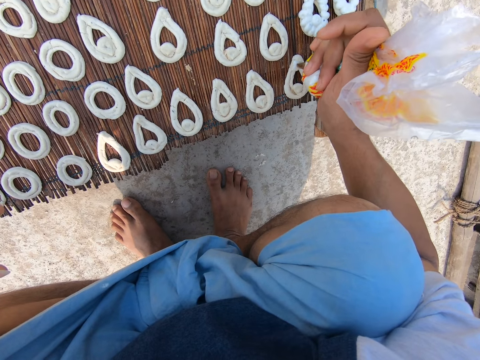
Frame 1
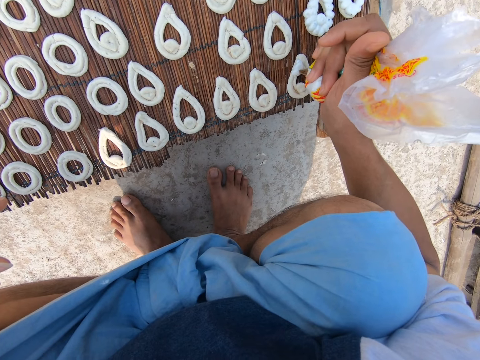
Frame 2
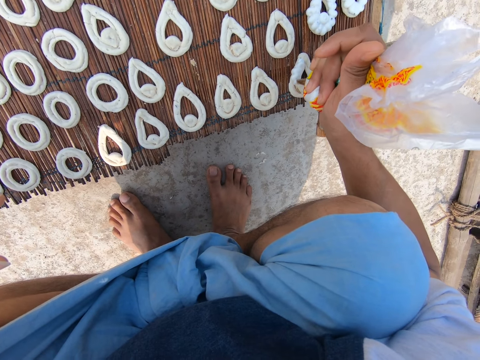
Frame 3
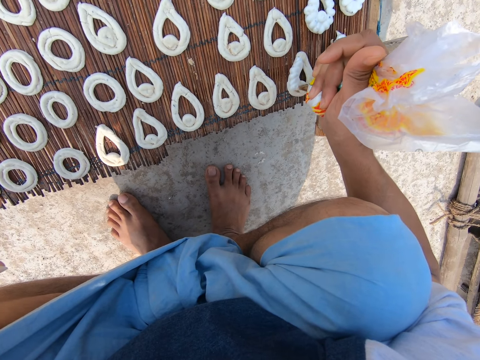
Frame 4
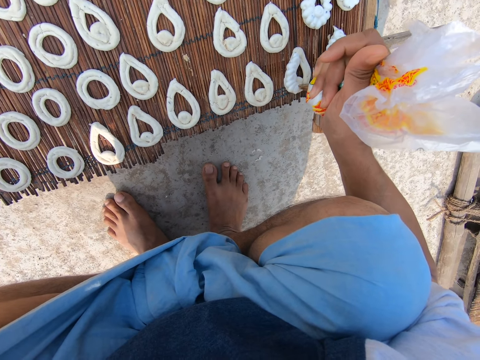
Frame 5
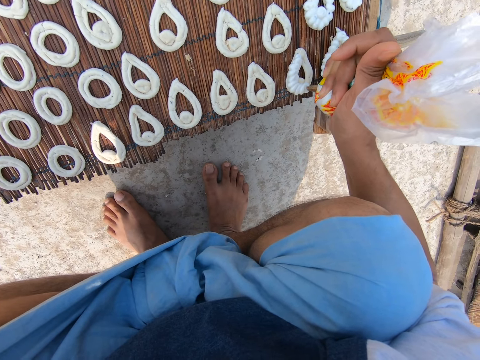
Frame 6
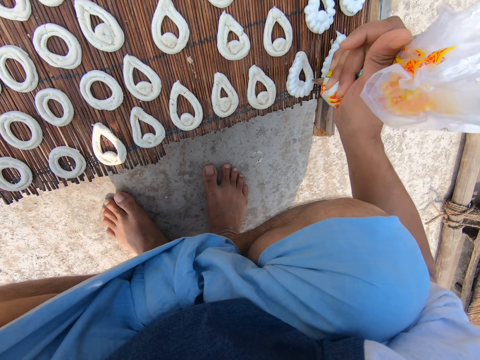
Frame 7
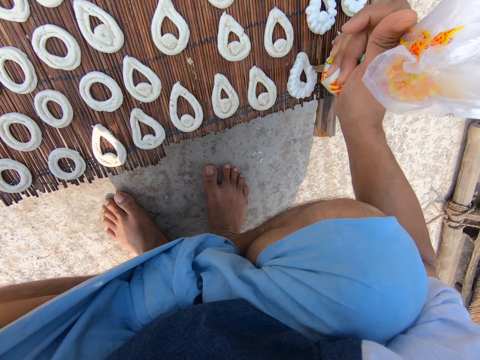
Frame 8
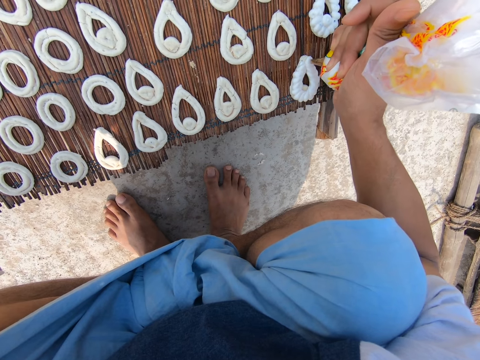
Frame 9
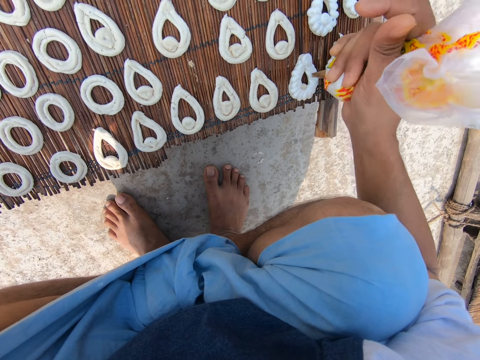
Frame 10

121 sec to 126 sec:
The camera wearer squeezes craft cream from the piping bag.

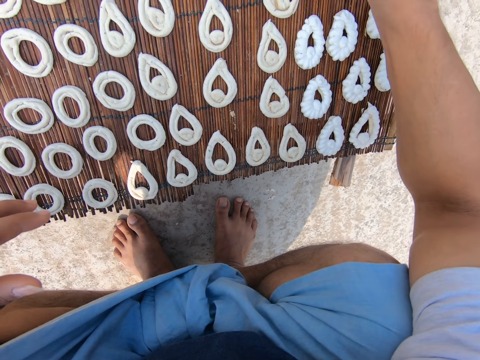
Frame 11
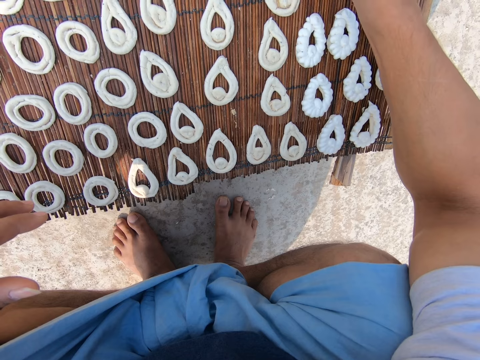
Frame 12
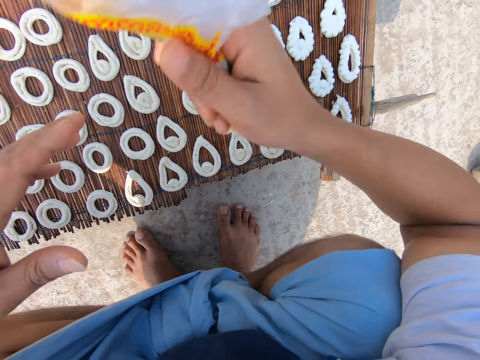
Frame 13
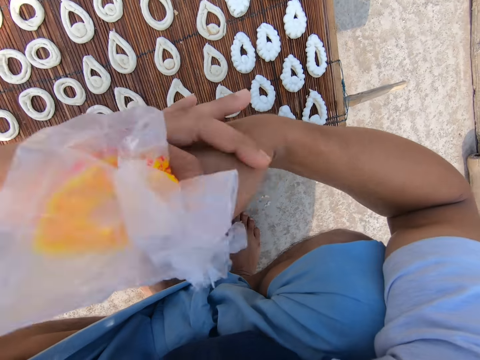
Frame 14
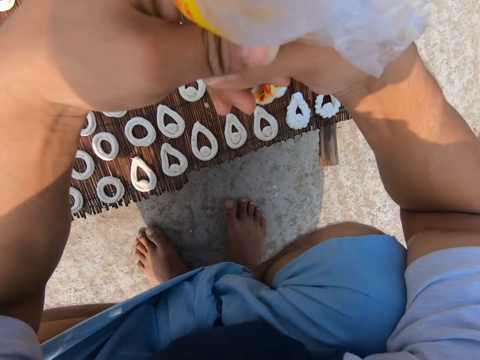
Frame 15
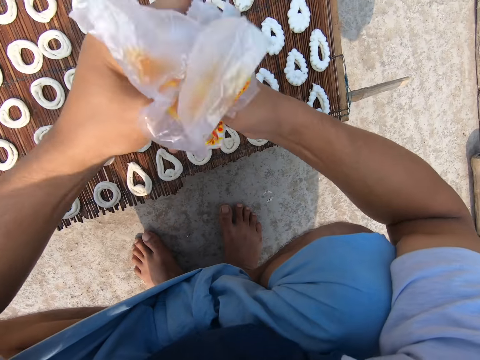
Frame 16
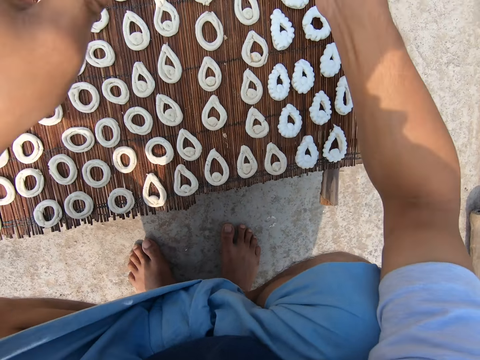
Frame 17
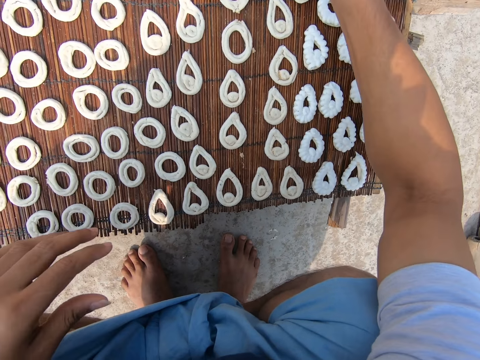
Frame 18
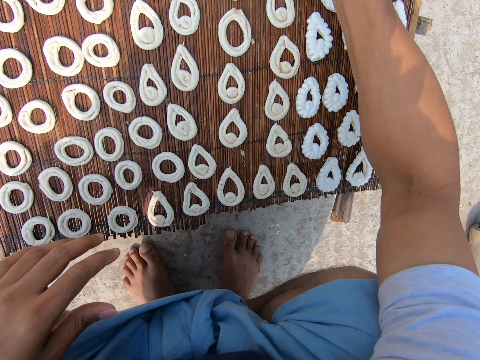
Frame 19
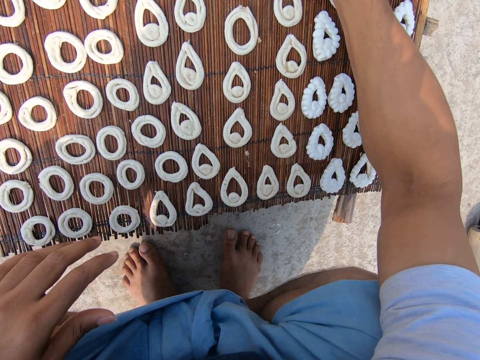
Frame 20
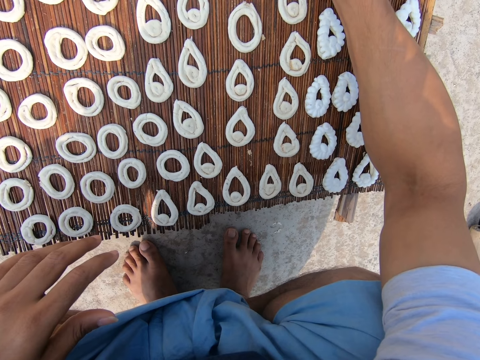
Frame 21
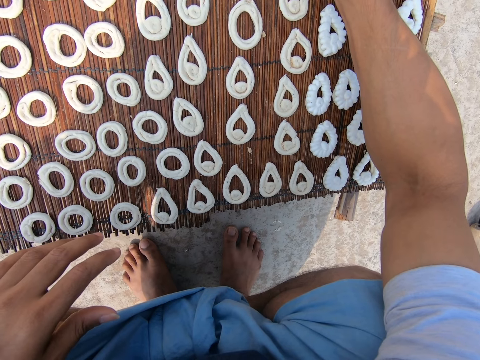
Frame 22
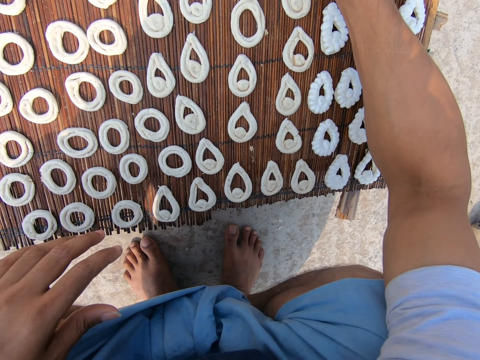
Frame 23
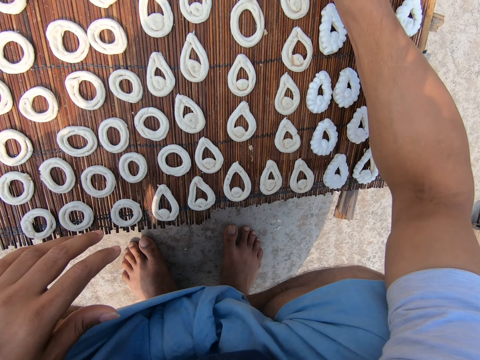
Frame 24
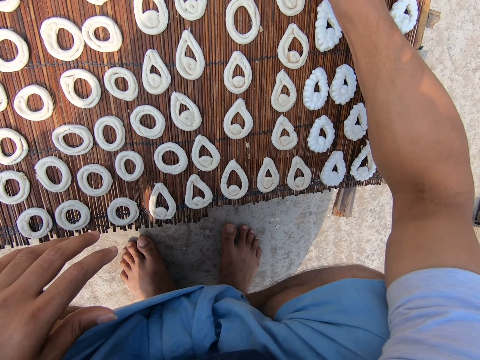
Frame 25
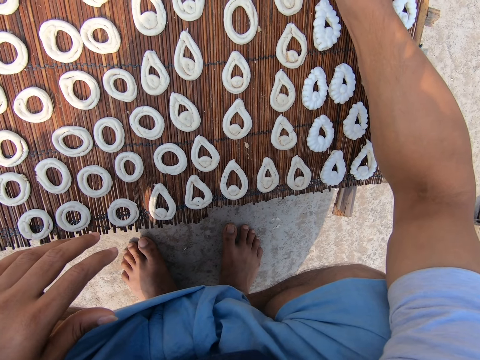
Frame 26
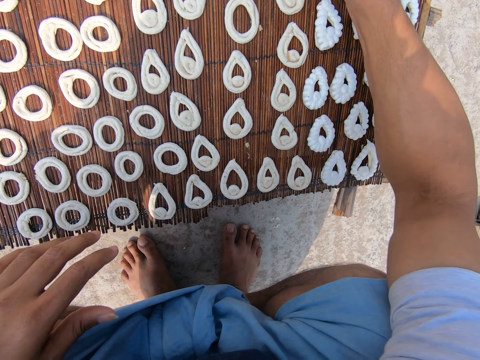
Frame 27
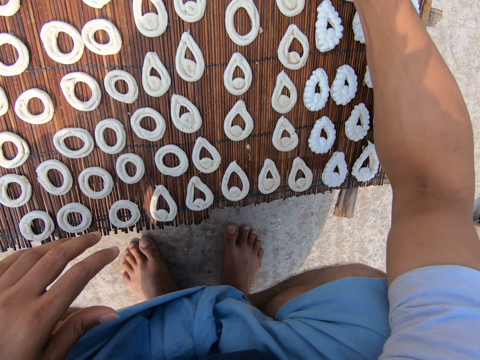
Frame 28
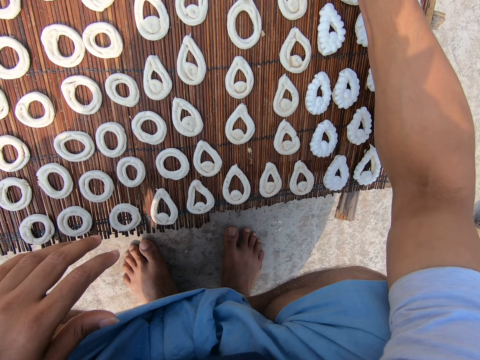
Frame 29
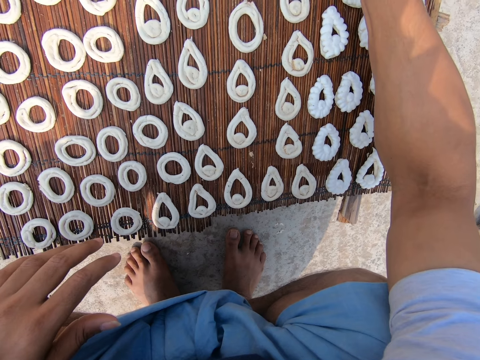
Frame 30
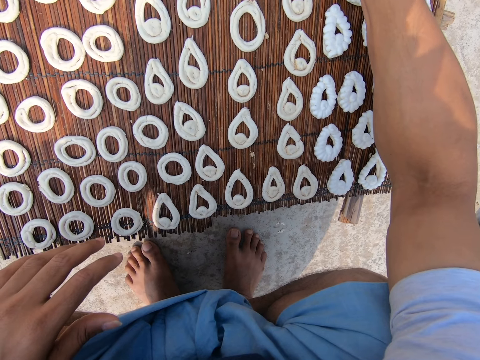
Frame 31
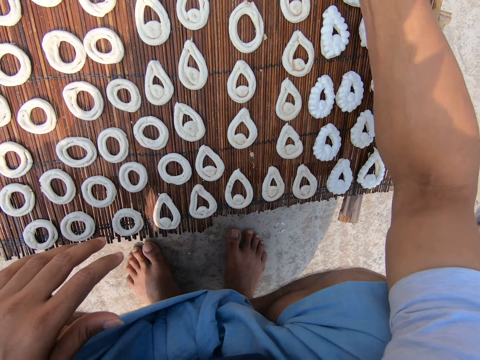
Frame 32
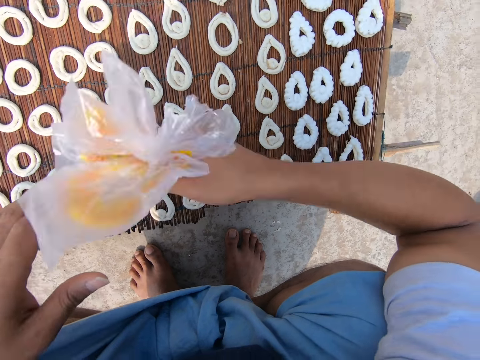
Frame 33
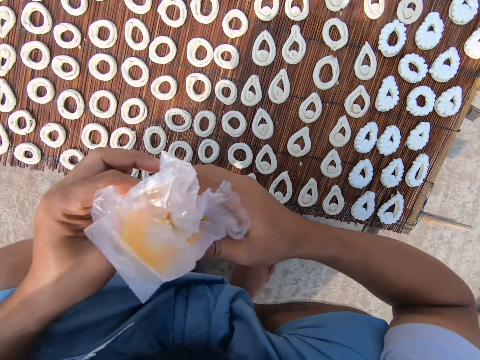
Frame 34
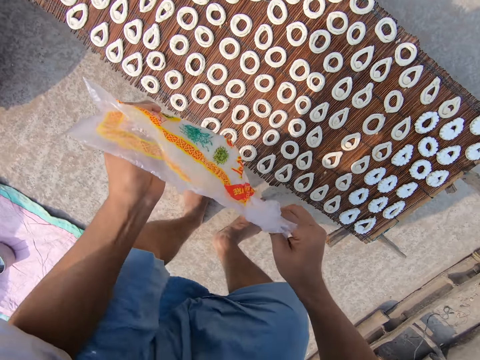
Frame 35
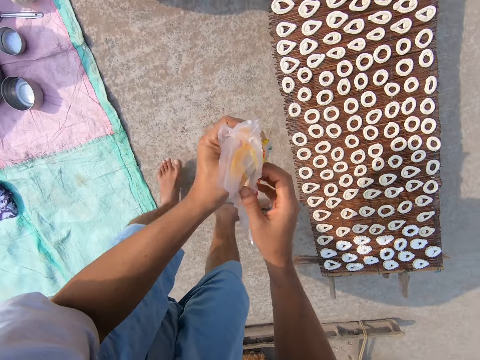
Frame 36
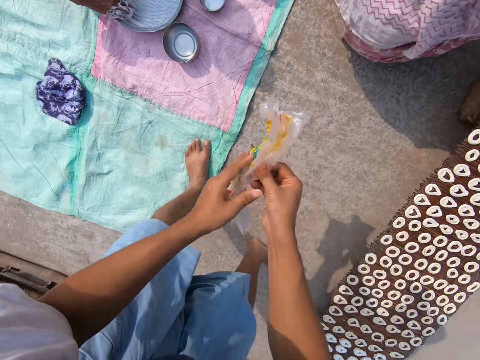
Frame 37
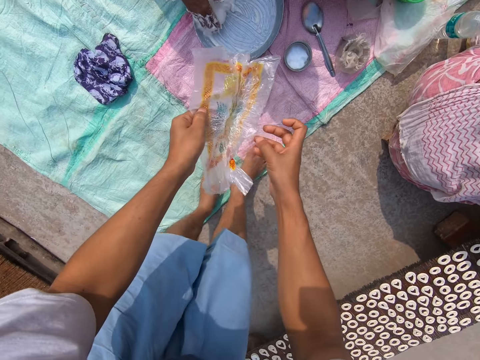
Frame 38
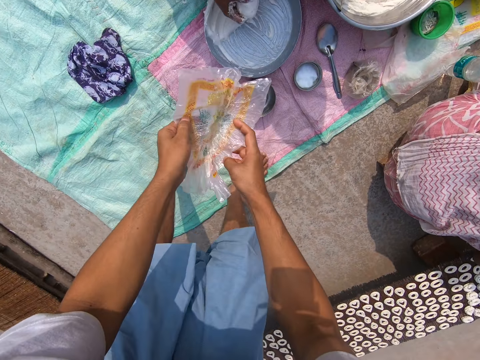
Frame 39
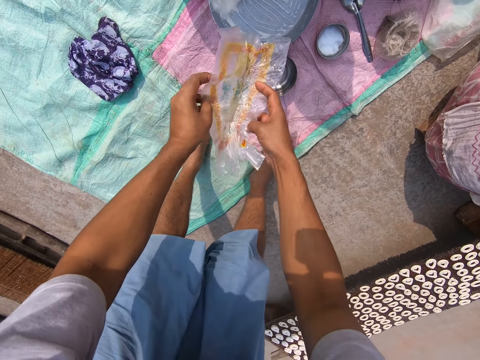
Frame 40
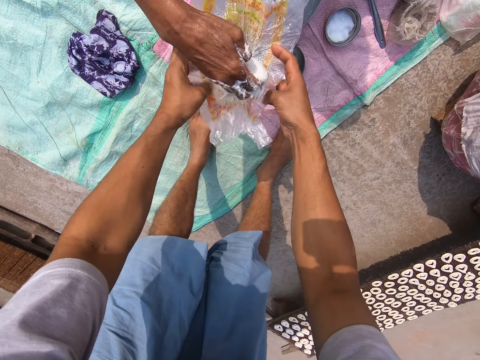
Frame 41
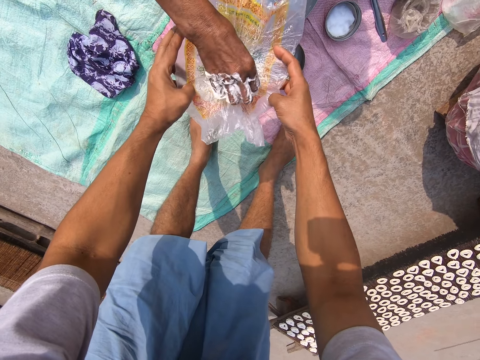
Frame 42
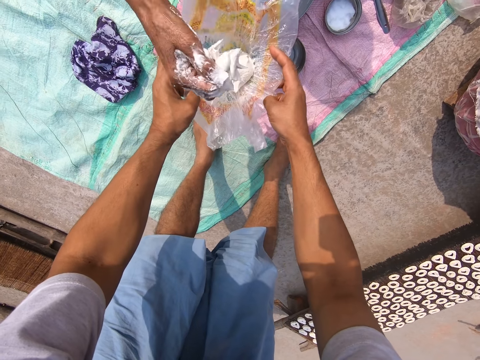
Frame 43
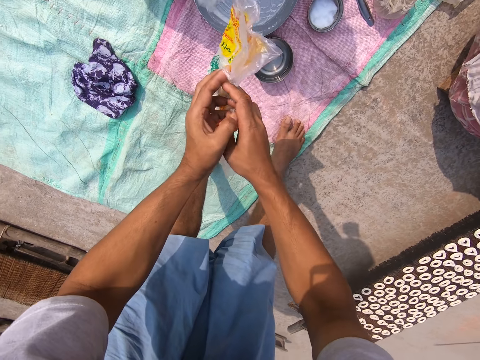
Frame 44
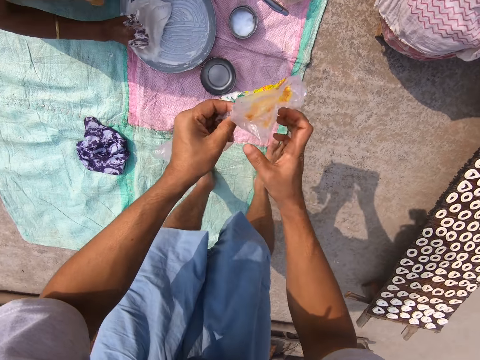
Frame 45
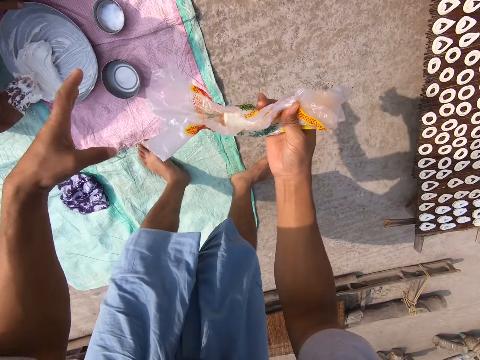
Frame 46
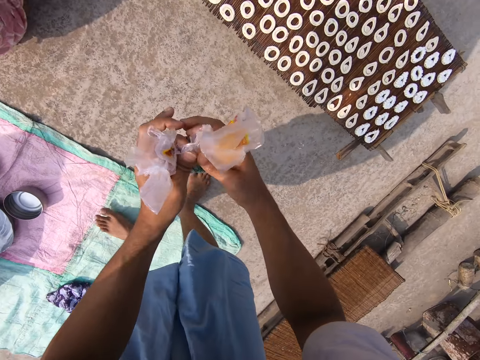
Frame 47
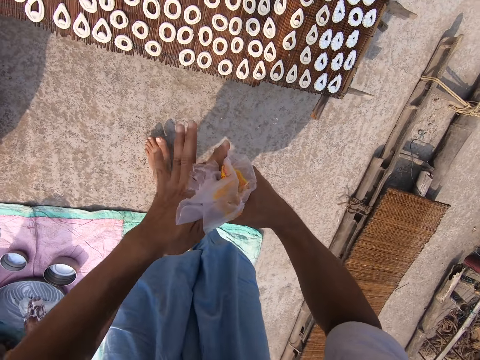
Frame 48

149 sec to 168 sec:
The camera wearer tightens the bag of icing or piping bag with his hands. He squeezes craft cream from the piping bag. He opens the bag of icing with his hands. The woman scoops icing from the bowl of icing with her right hand. The camera wearer walks around. The woman fills the bag of icing with icing in her right hand. The camera wearer receives craft cream from the woman. He tightens the bag of icing with his hands. He walks around.

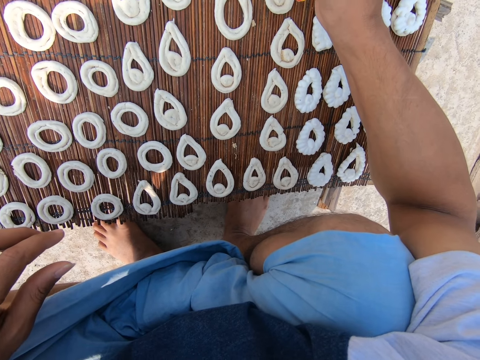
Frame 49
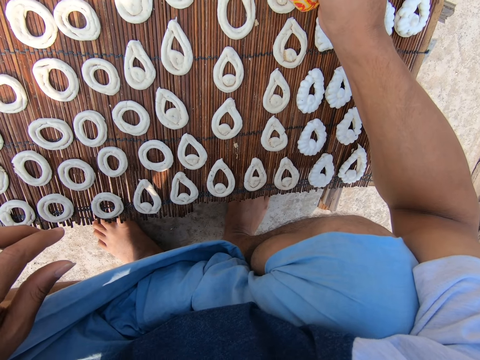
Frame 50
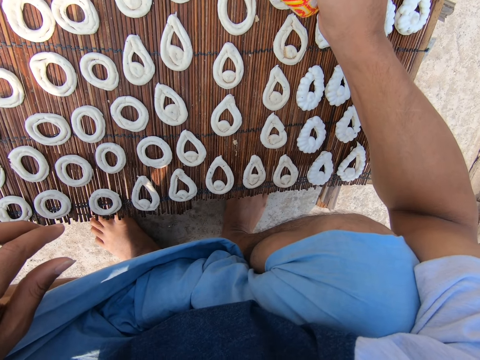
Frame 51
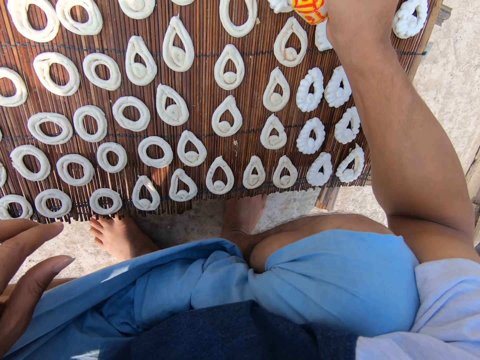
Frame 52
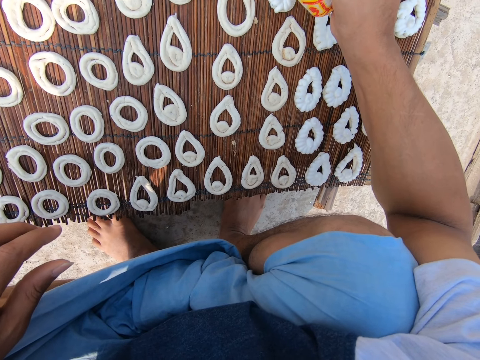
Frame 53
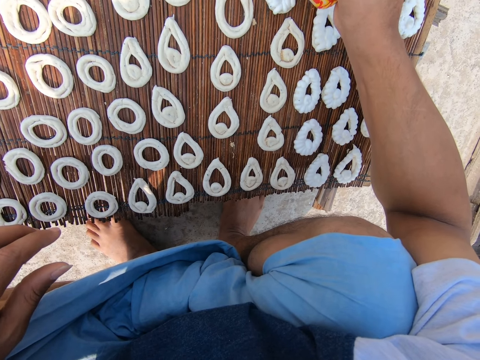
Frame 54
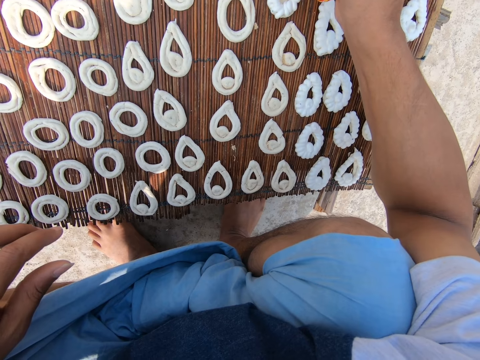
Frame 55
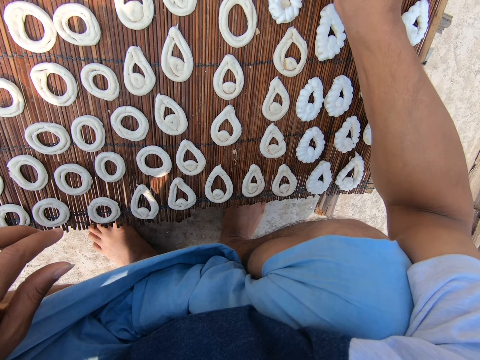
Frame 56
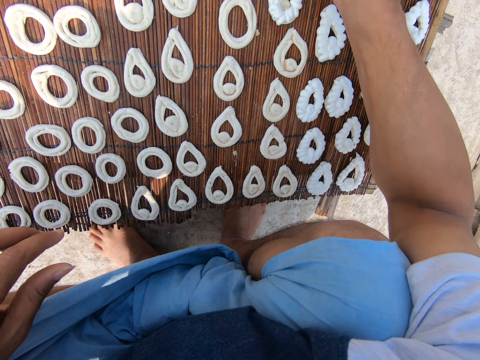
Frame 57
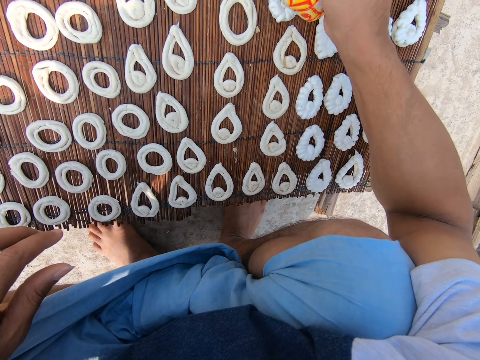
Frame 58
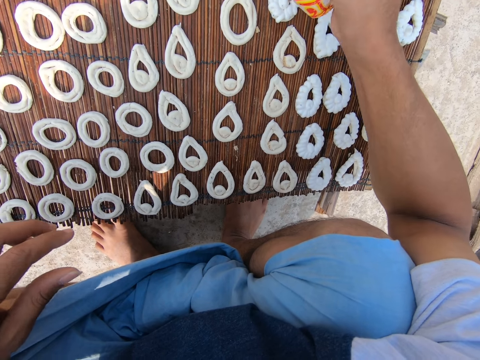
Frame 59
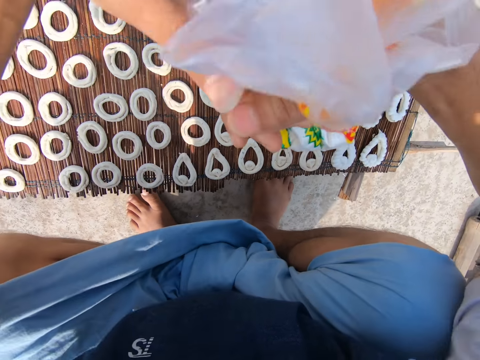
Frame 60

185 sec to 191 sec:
The camera wearer squeezes icing on the mat with the bag of icing in his right hand. He tightens the bag of icing with his hands.
